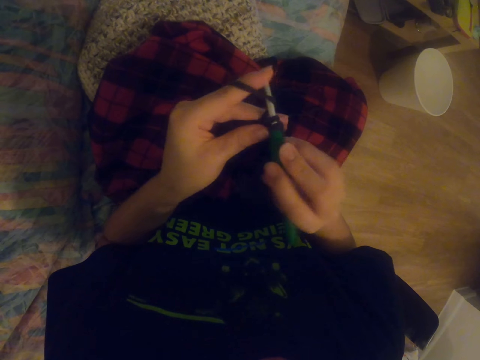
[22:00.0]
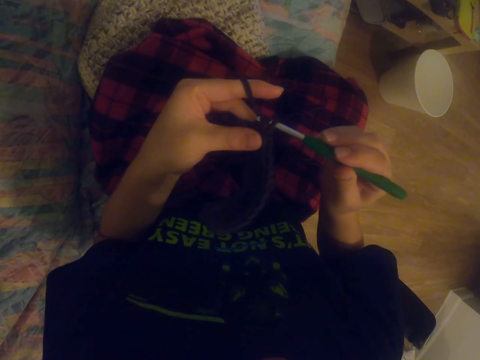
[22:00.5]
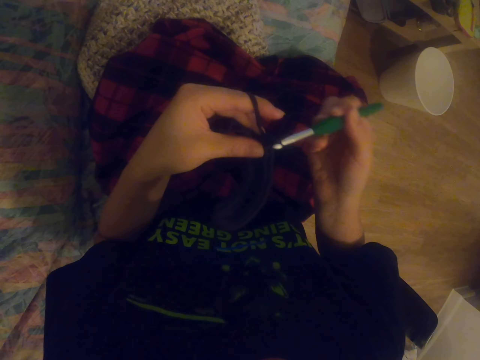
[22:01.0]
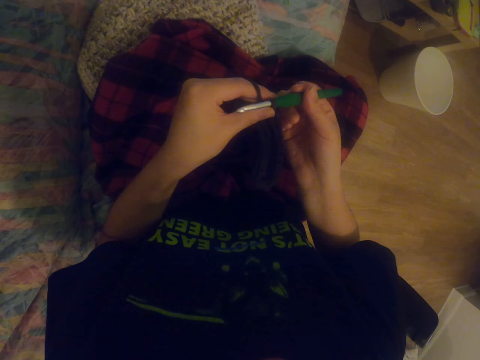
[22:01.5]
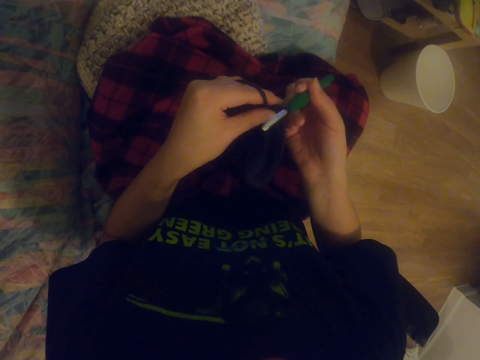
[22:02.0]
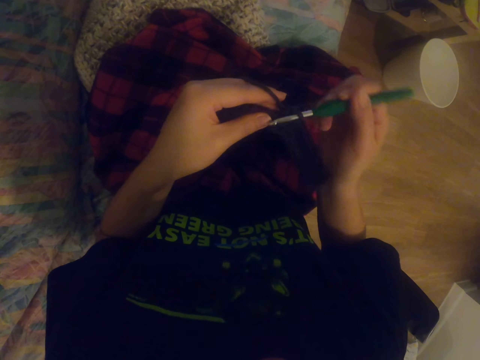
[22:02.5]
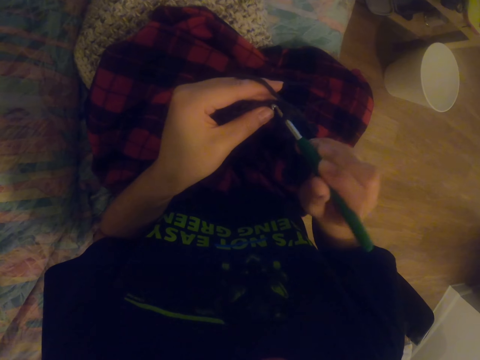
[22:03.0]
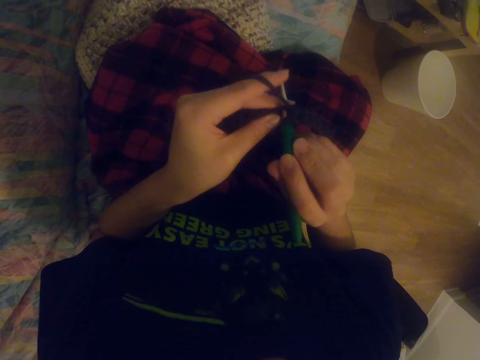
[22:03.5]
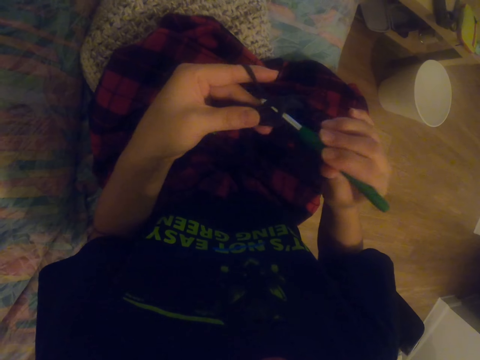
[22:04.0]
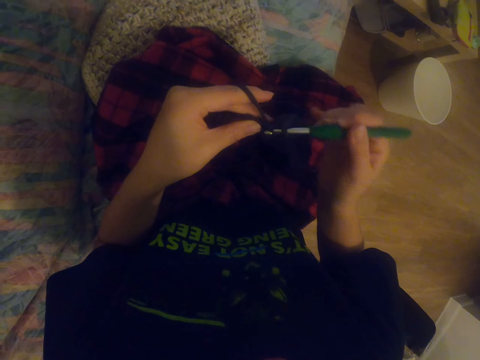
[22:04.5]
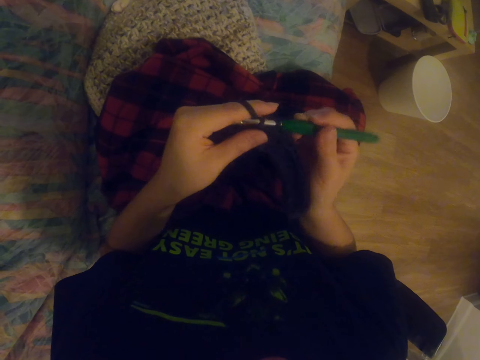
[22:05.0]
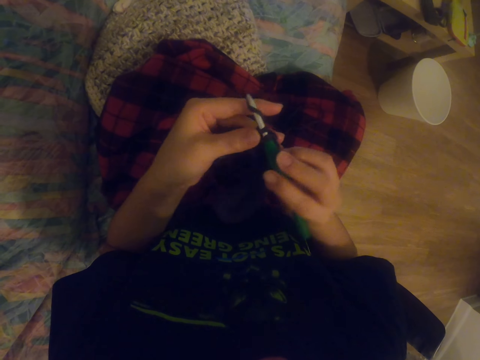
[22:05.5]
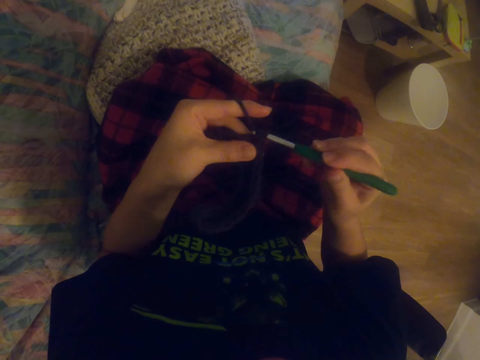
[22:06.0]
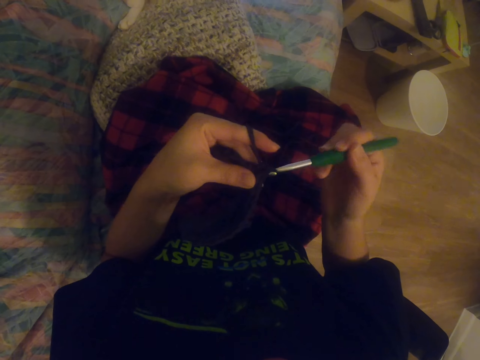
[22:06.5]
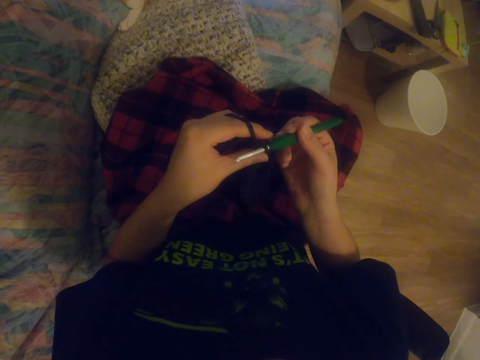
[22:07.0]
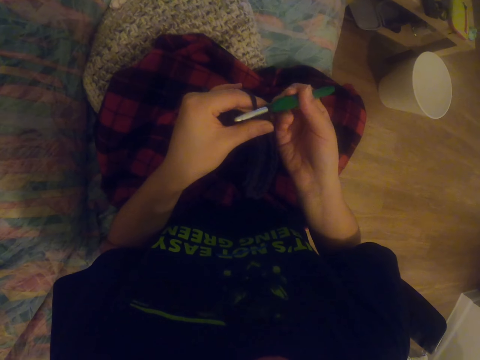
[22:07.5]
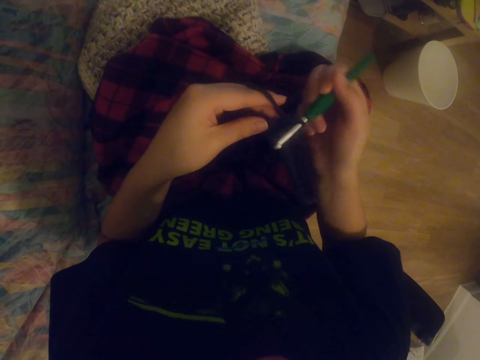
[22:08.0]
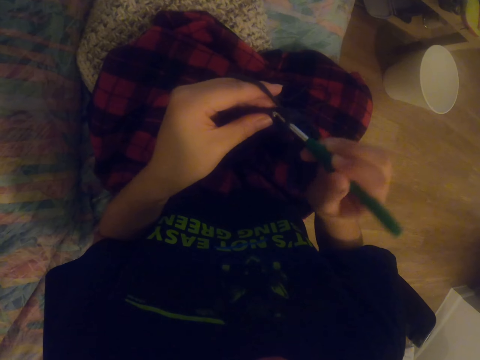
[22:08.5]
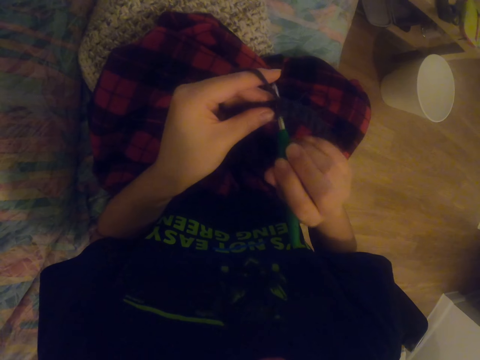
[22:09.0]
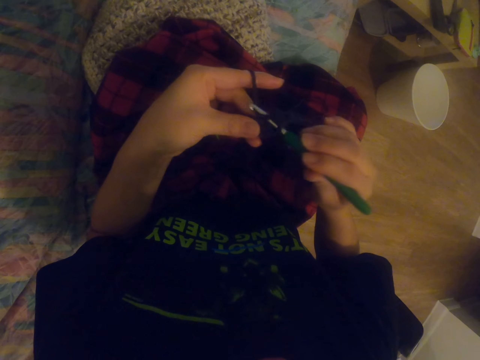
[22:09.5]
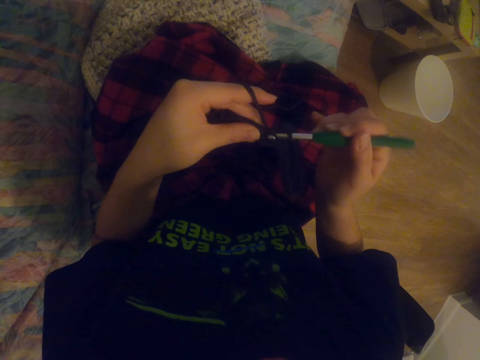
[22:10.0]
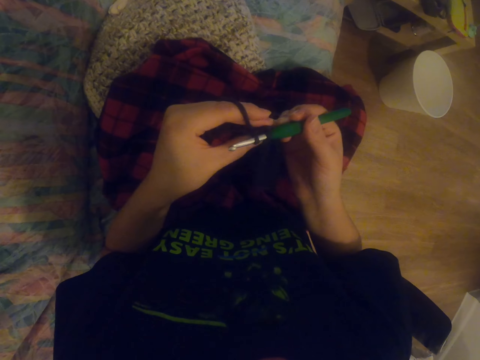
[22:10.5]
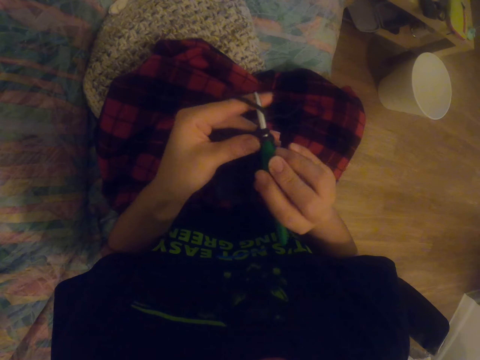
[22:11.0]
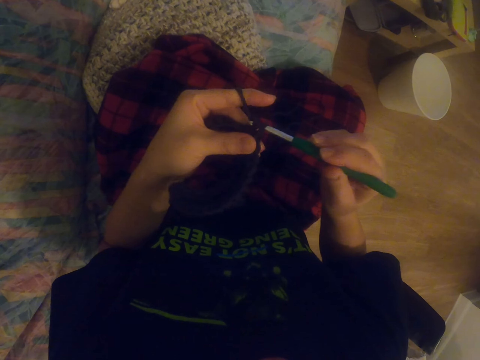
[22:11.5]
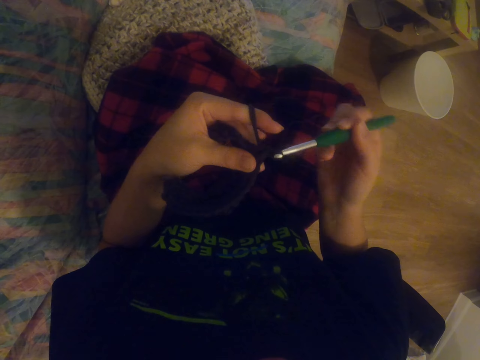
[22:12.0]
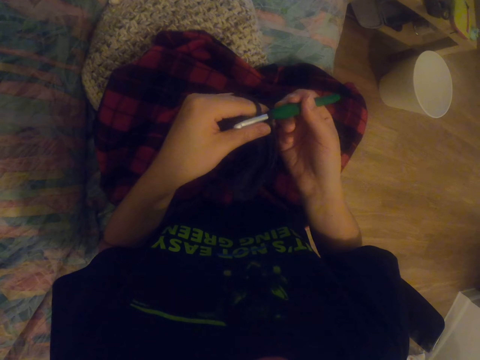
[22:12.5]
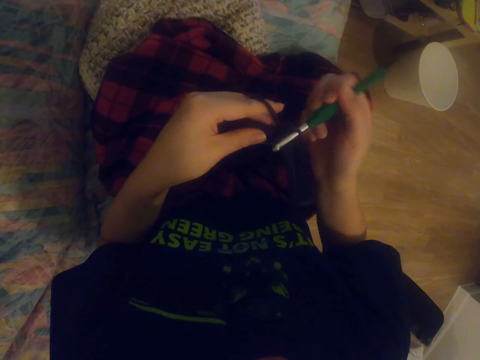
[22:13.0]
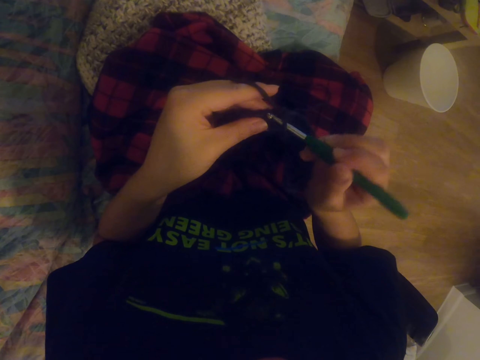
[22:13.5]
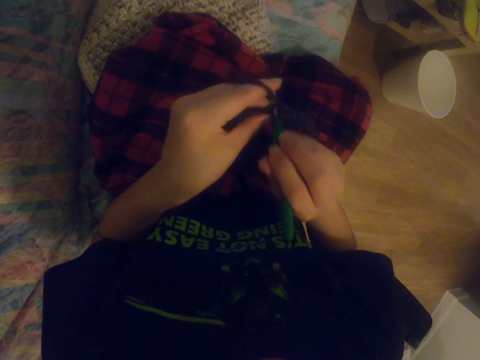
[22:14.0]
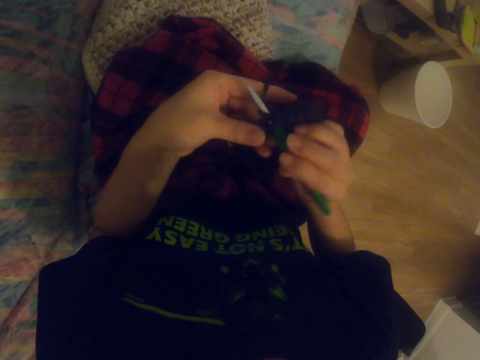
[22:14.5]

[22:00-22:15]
The camera wearer knits the garment with the knitting needle. They knit the garment with the knitting needle repeatedly.

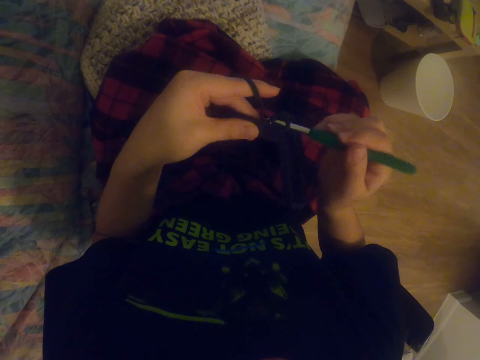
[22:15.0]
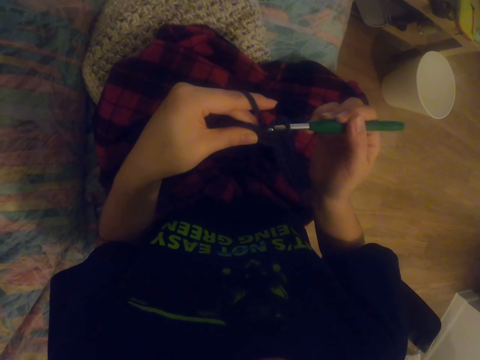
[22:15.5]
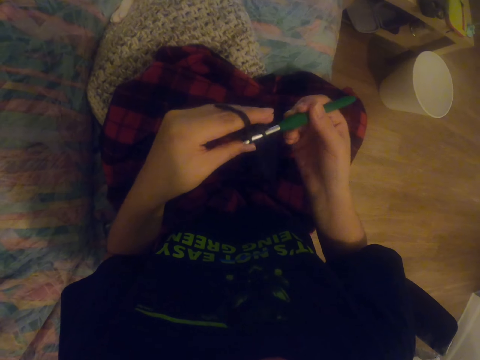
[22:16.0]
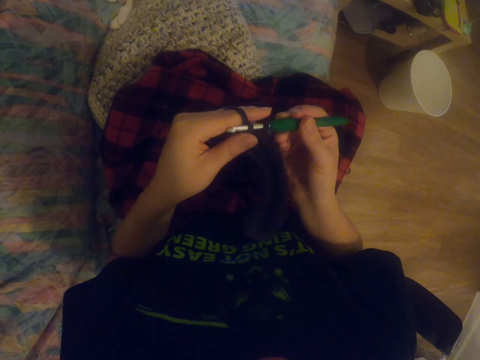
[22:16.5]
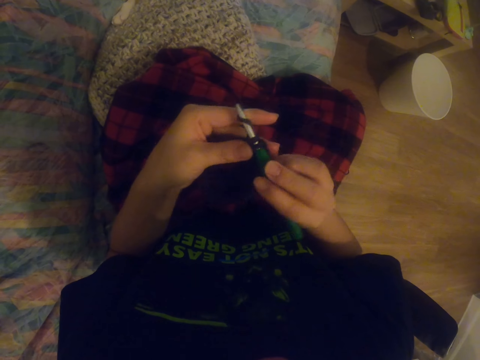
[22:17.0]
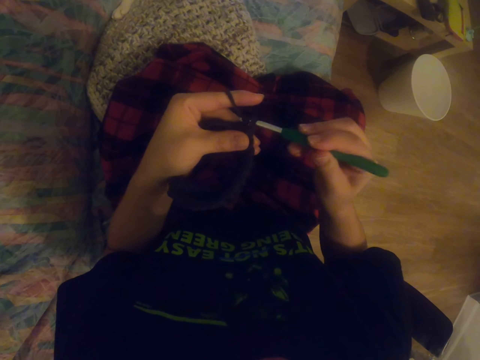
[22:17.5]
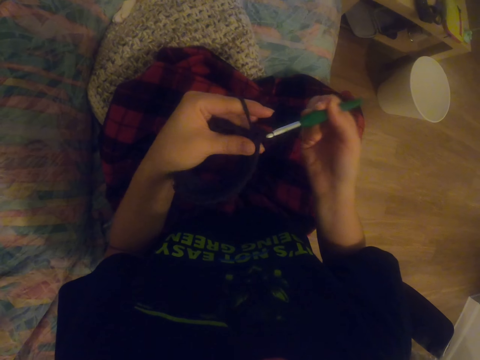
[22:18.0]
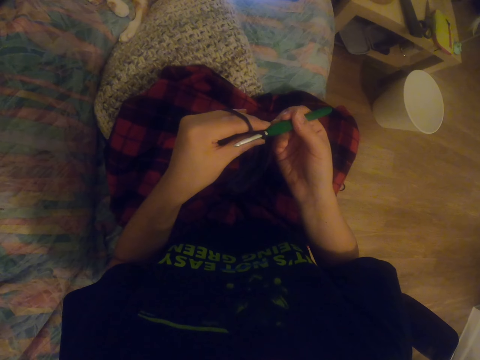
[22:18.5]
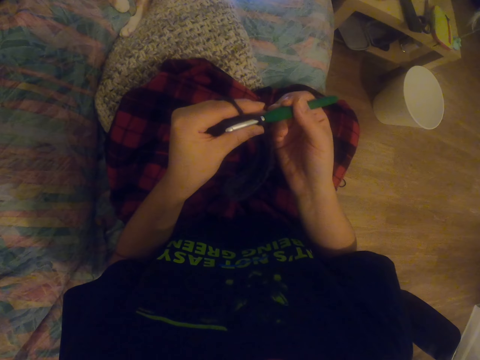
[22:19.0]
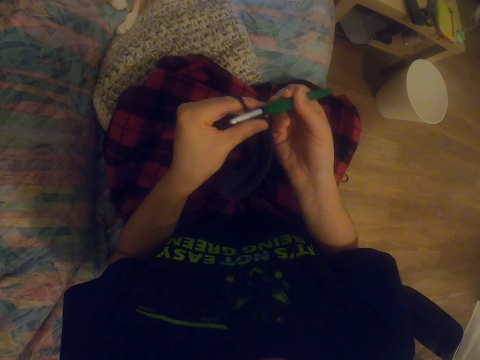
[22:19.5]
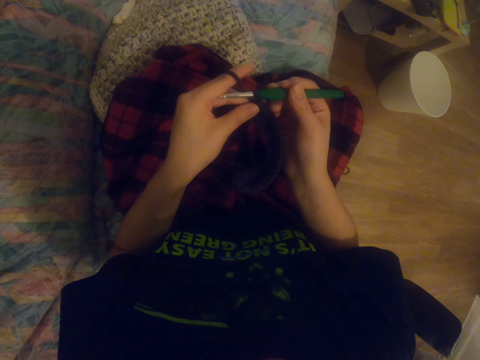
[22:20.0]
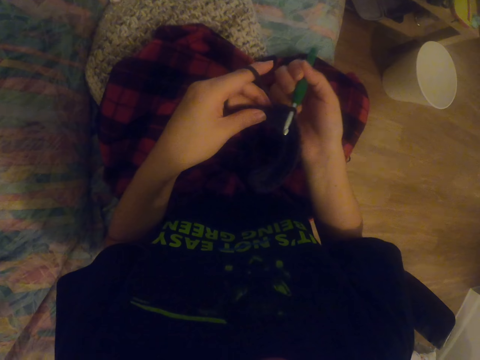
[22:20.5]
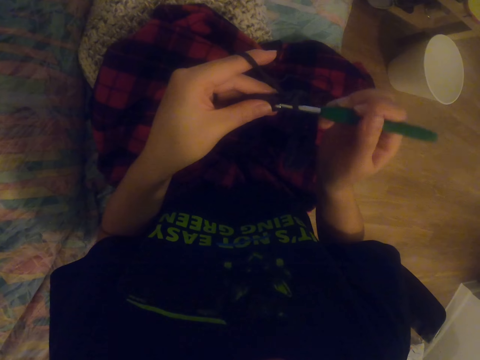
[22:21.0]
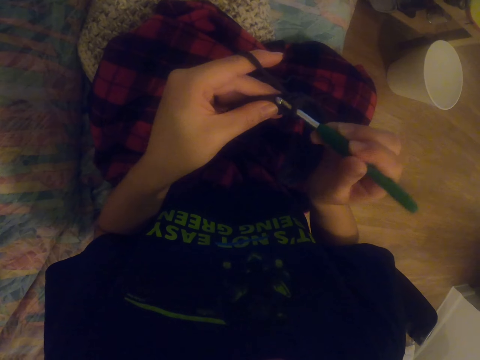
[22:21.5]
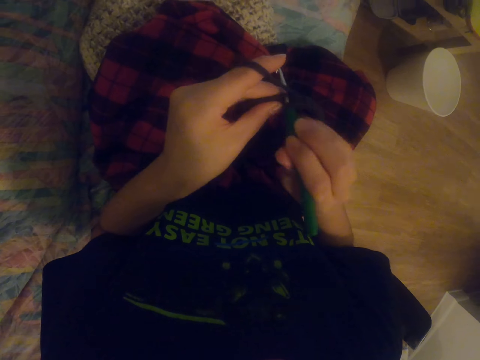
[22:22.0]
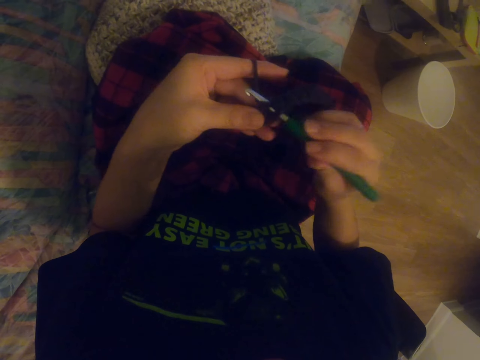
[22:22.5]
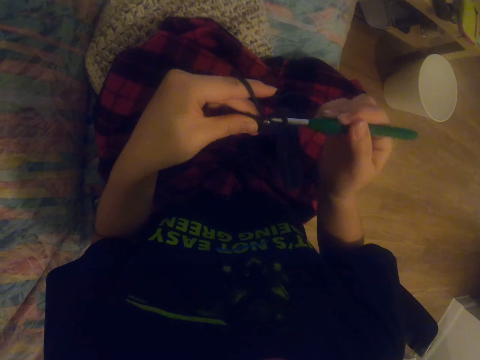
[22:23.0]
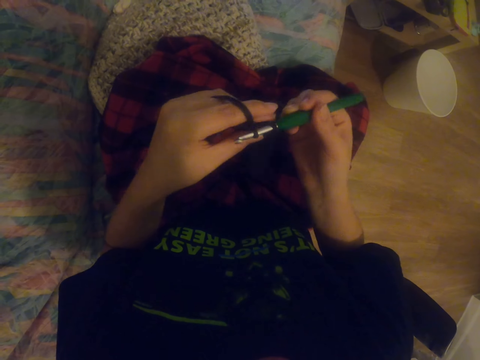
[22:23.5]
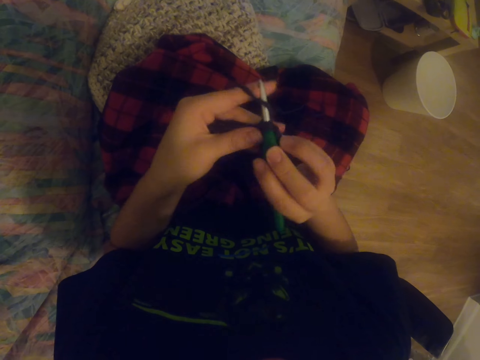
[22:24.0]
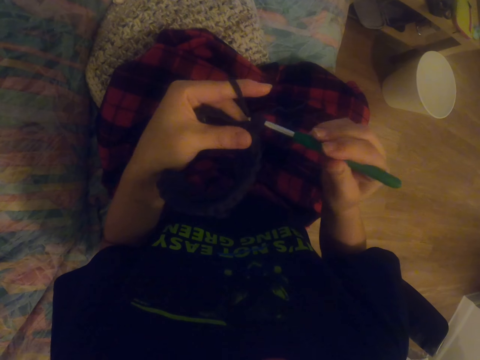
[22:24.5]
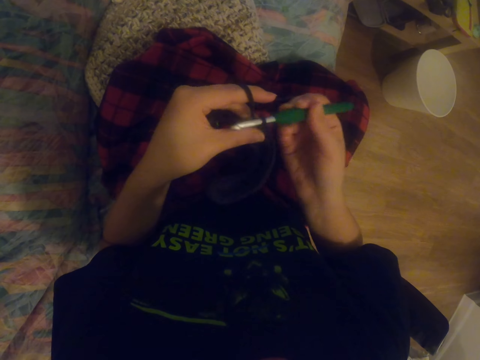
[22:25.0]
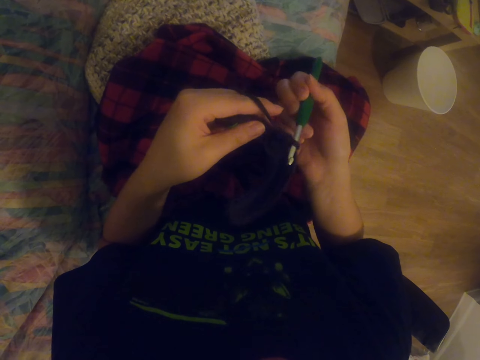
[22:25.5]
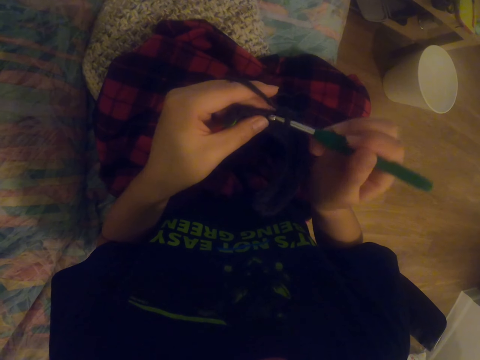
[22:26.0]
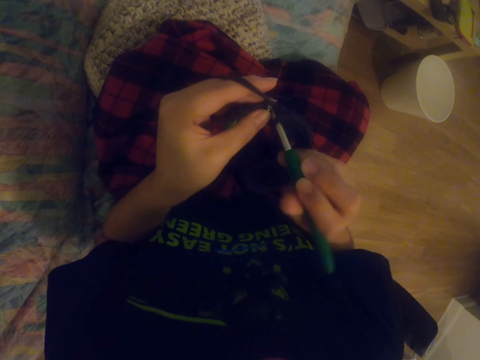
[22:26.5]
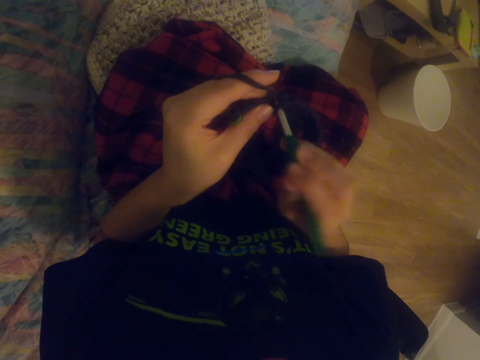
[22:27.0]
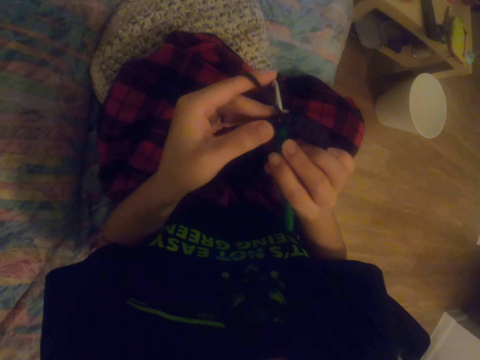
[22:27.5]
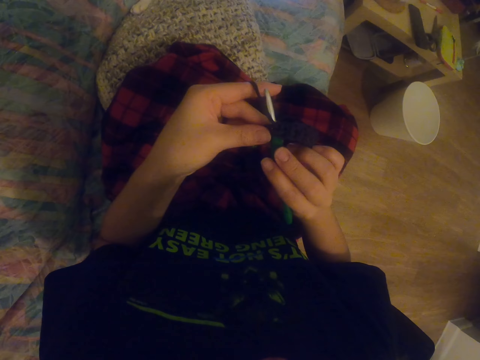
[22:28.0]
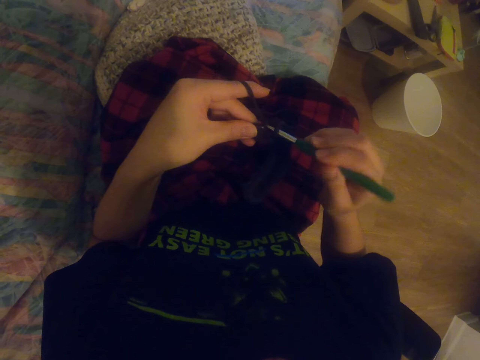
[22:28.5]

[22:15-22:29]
The camera wearer knits the garment with the knitting needle. They knit the garment with the knitting needle repeatedly.
